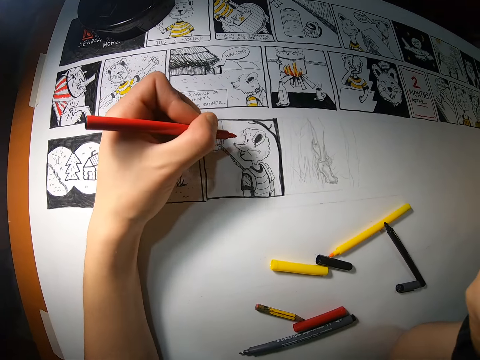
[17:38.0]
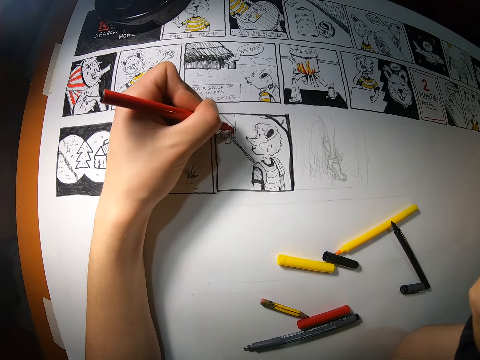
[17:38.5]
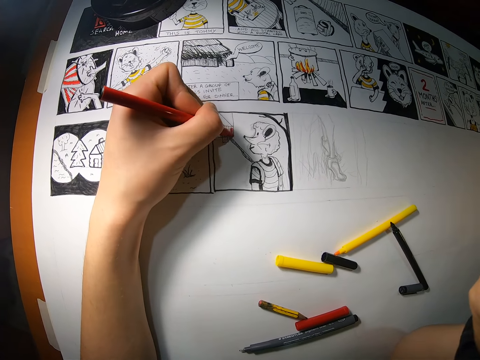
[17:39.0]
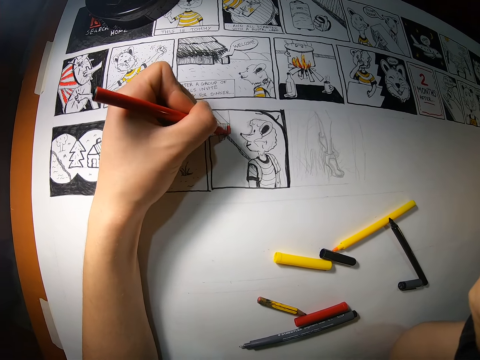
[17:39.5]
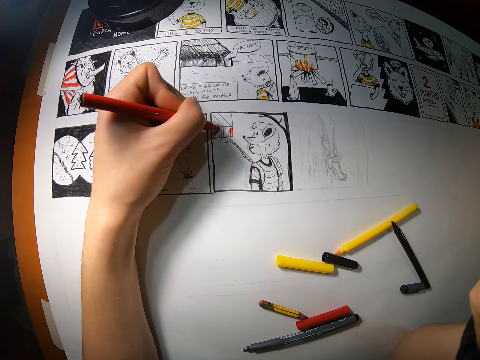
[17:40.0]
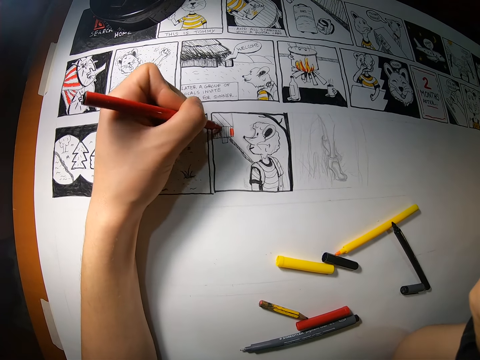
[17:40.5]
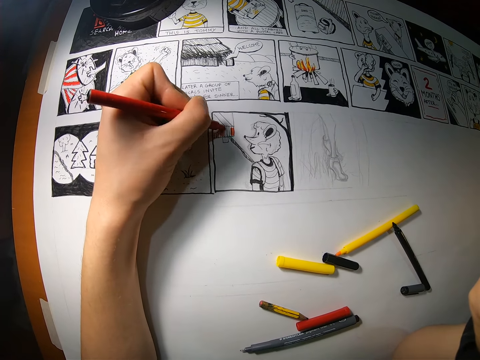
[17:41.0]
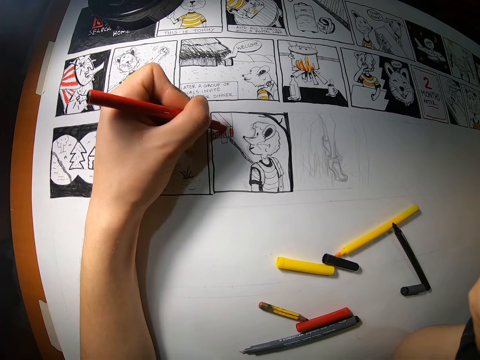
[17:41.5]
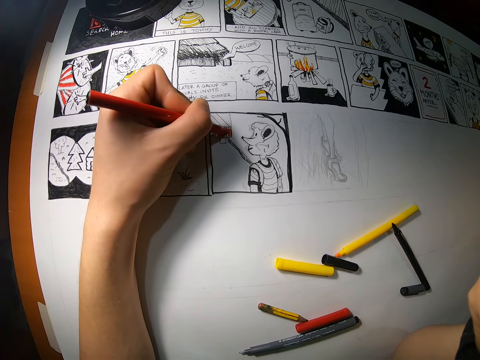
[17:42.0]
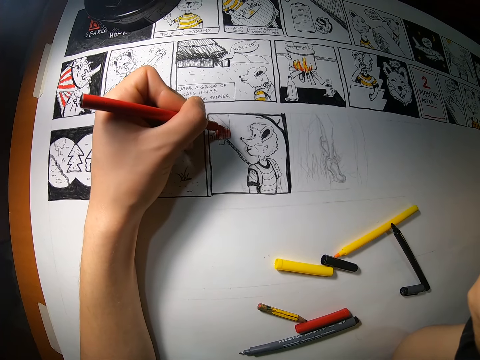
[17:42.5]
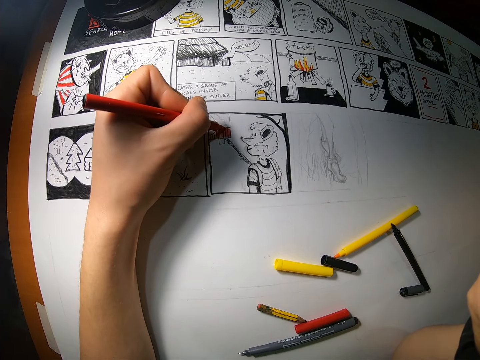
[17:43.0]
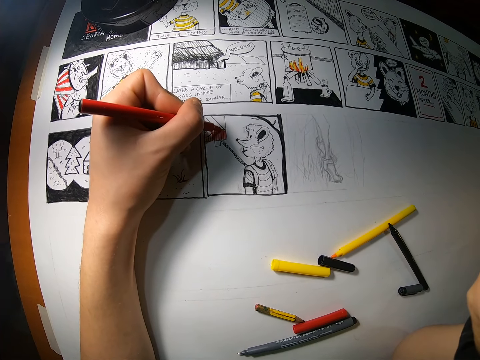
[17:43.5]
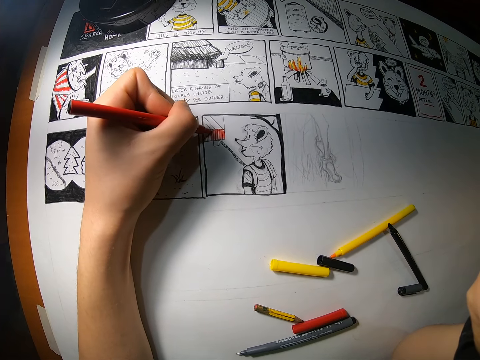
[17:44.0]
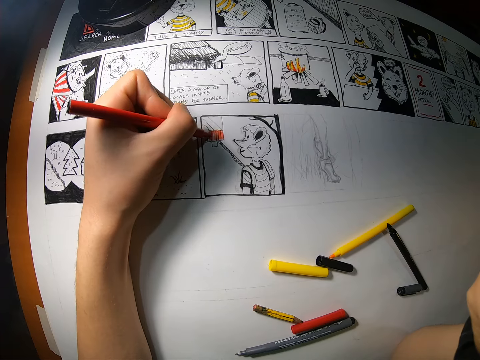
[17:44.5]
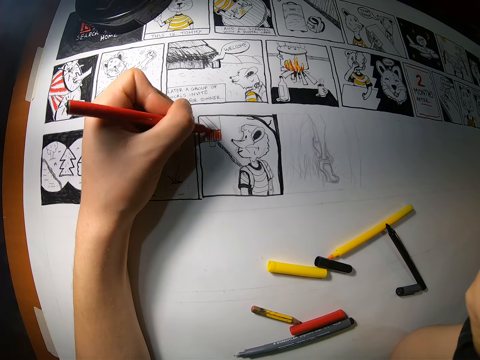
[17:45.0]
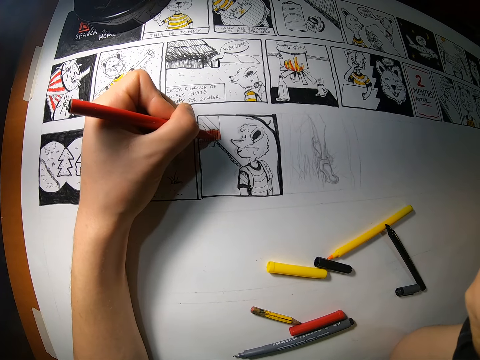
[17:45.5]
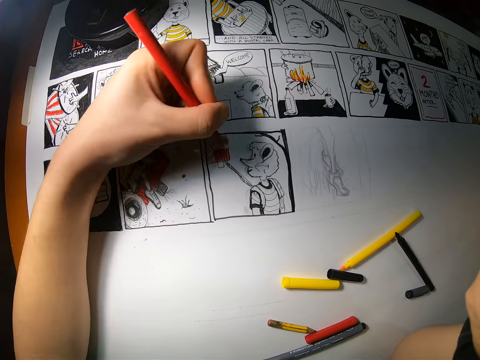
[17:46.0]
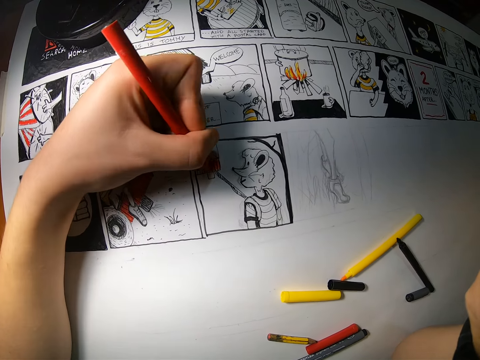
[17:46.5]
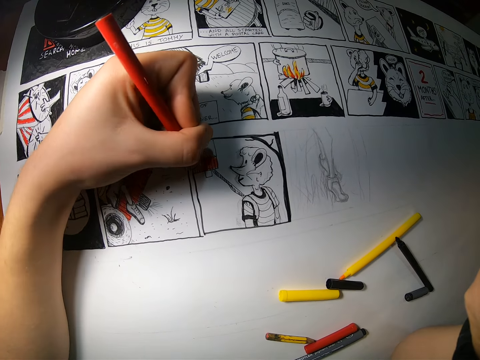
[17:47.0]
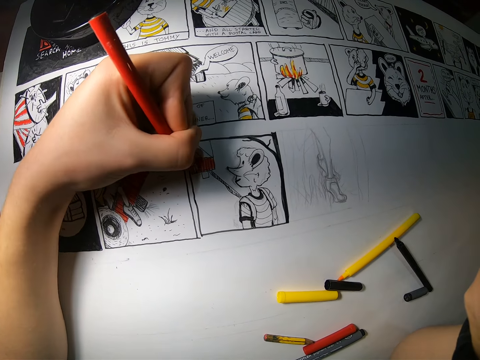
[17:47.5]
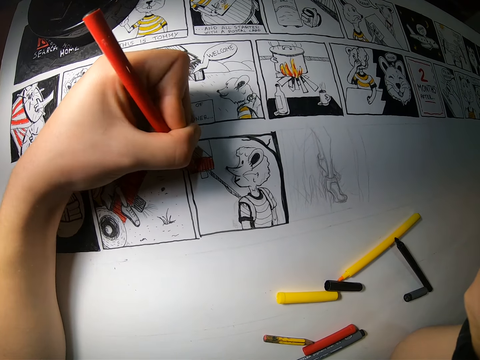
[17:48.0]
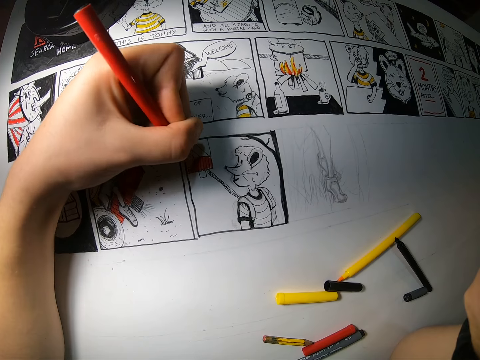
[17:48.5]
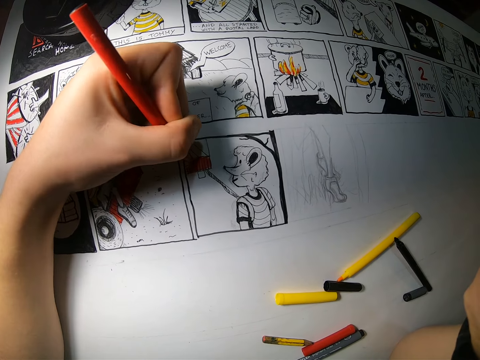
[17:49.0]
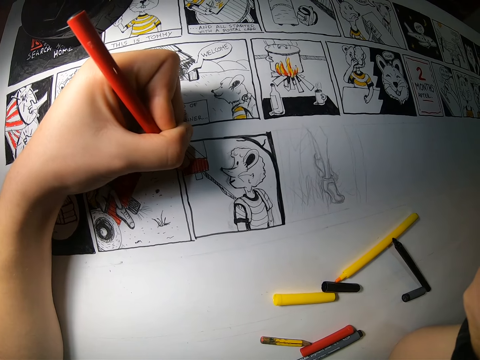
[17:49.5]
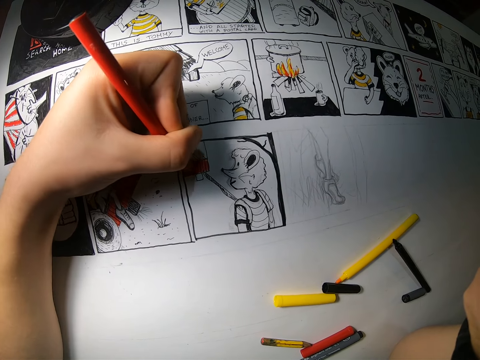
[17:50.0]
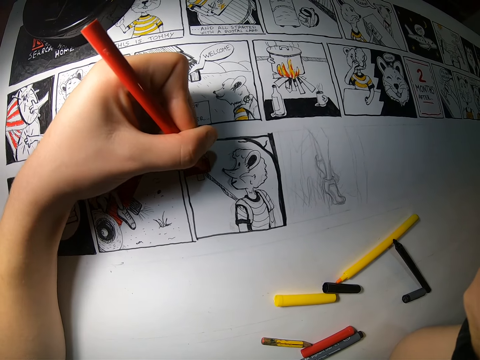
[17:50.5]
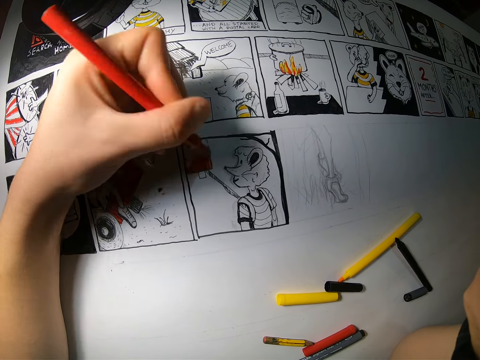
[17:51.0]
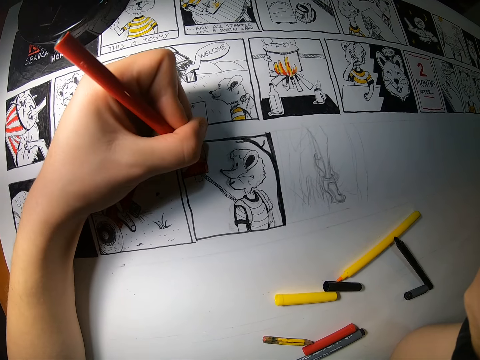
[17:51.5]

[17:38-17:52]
The camera wearer draws on the cardboard with the red marker in her left hand.

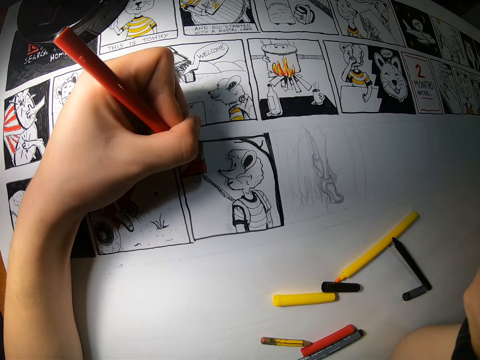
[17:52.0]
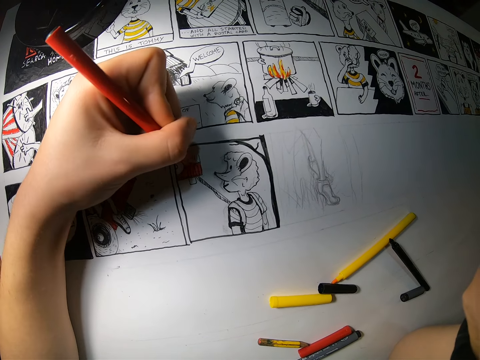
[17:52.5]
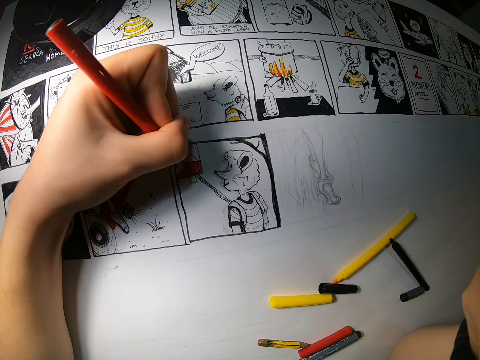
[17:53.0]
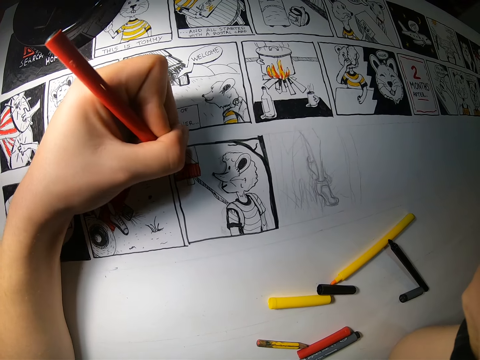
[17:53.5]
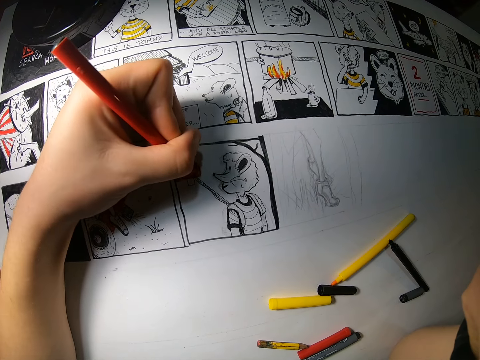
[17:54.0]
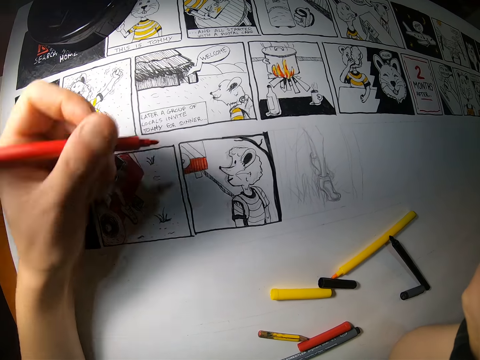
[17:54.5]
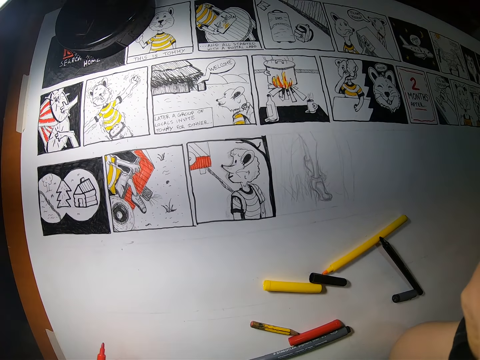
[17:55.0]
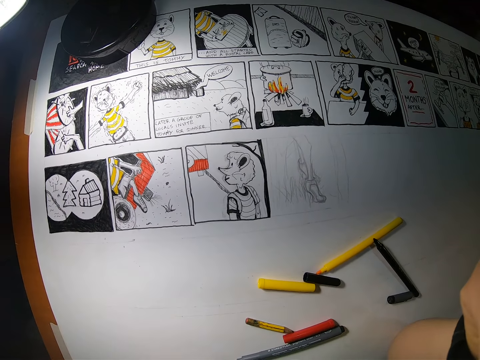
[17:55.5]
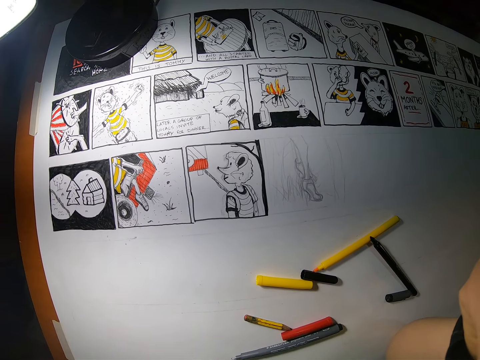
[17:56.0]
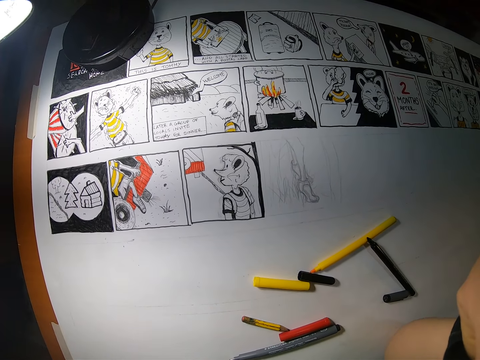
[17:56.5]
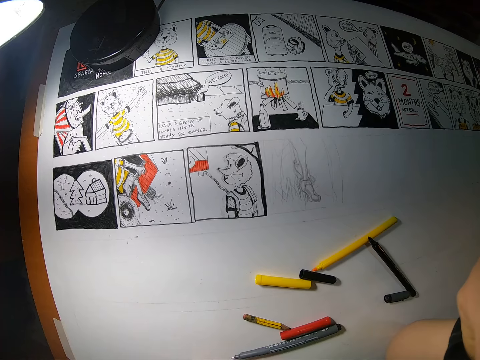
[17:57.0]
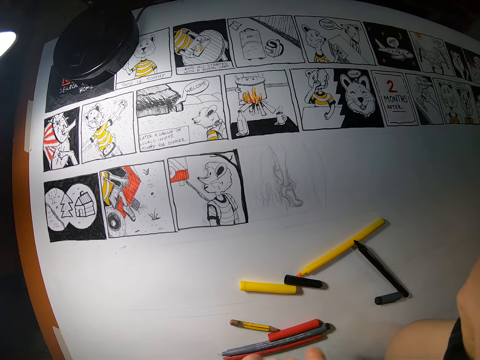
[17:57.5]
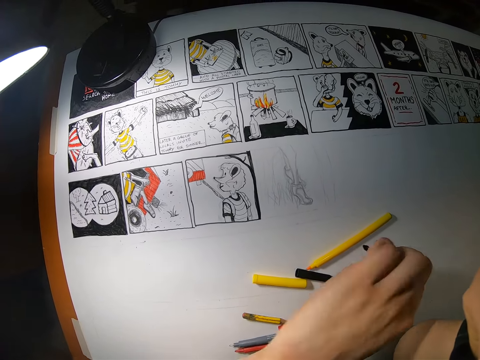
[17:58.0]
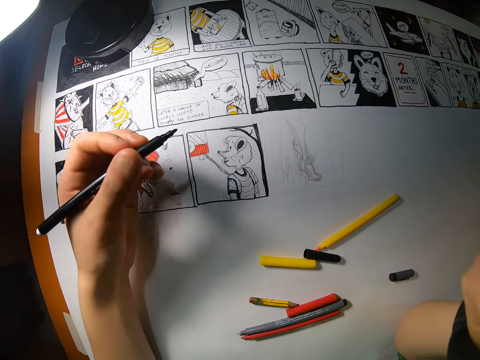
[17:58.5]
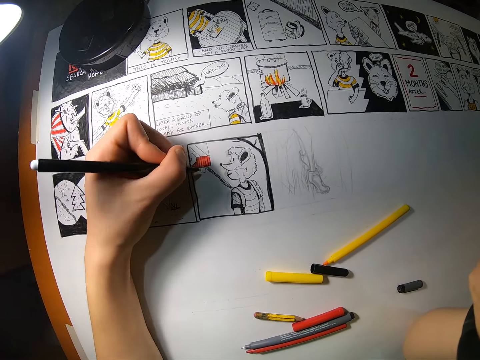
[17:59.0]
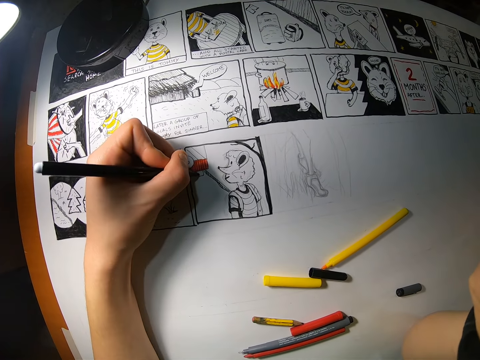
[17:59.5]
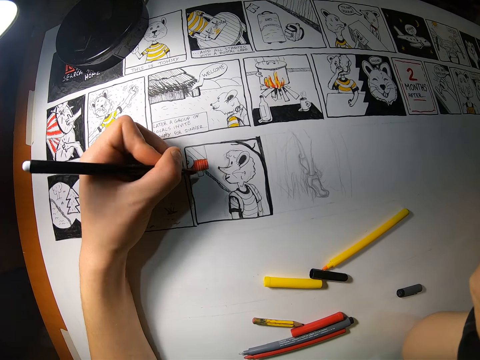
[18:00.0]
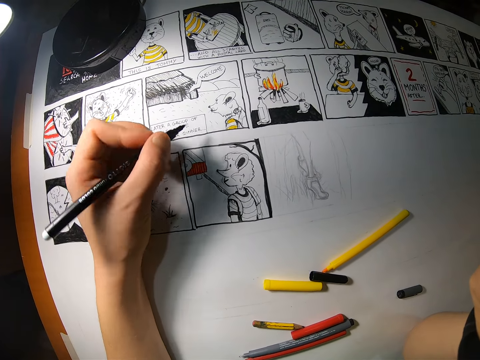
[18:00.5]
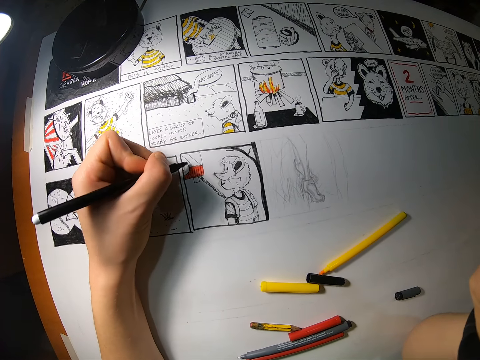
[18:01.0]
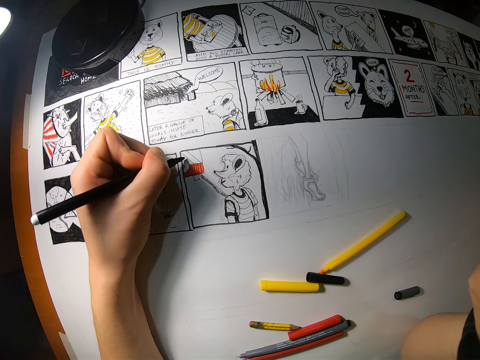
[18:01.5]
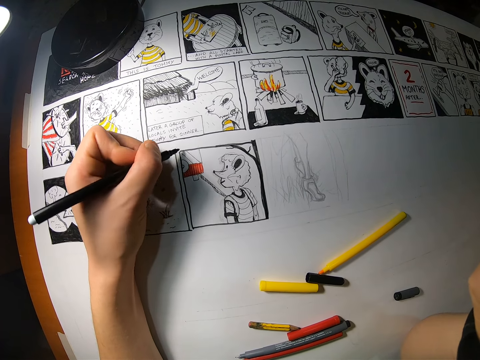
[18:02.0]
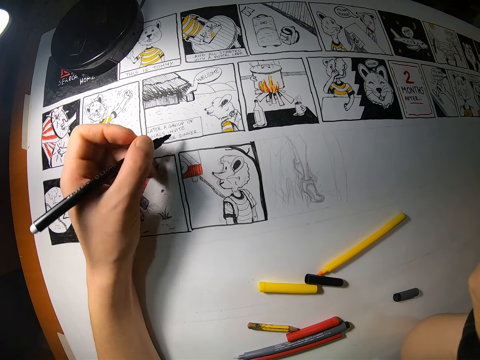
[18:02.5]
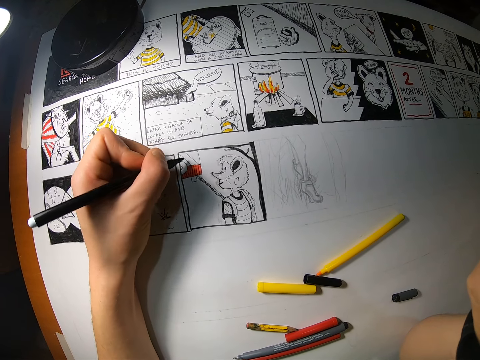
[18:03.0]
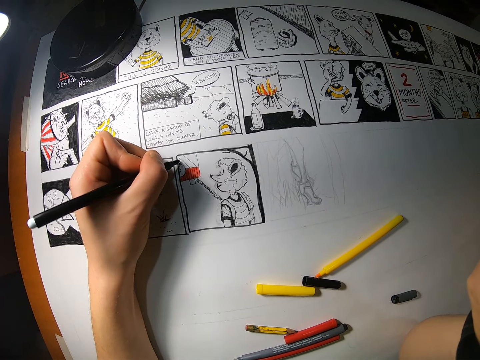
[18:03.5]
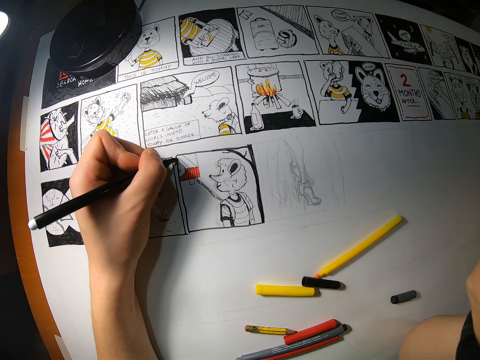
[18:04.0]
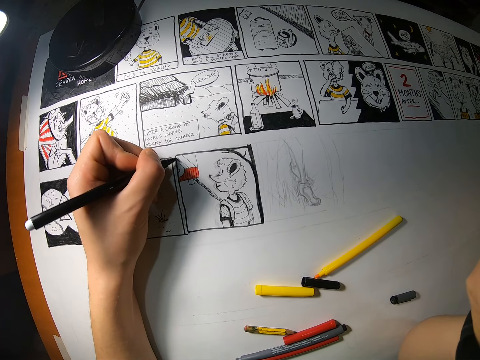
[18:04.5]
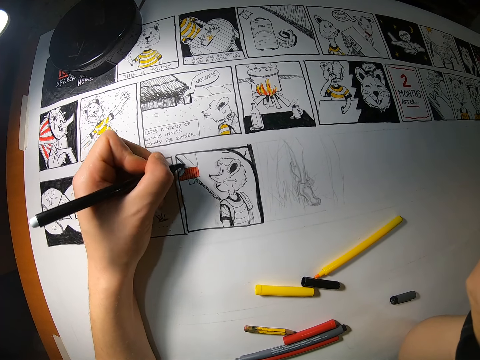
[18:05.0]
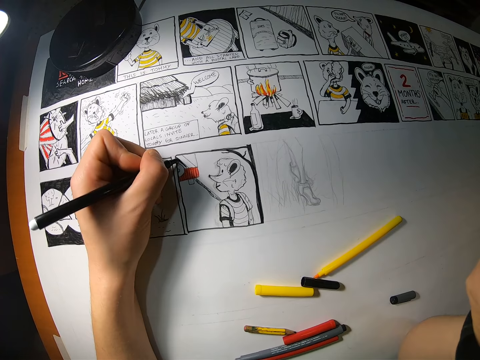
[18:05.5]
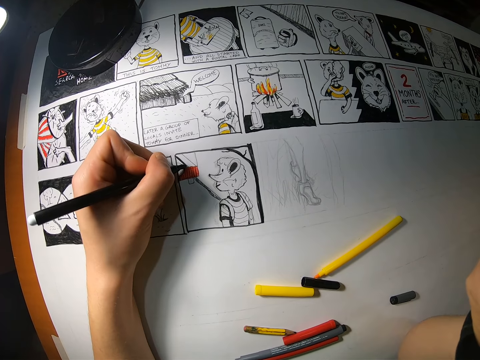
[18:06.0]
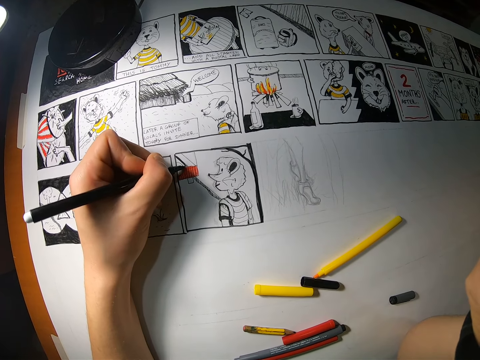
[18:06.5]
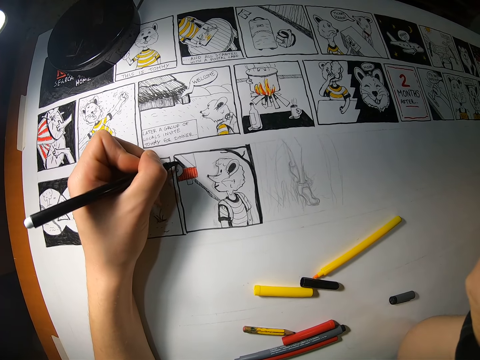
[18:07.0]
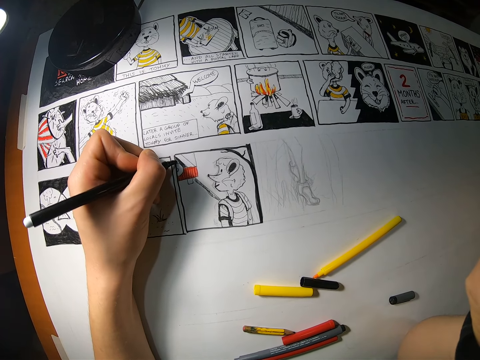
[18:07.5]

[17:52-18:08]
The camera wearer looks at the drawing. She moves her left hand from the cardboard. She drops the red marker in her left hand on the cardboard. She picks up the black marker from the cardboard with her left hand. She draws on the cardboard with the black marker in her left hand.
